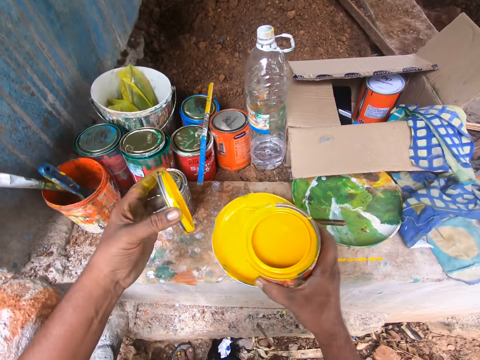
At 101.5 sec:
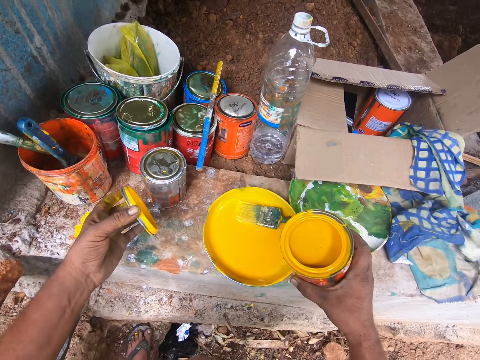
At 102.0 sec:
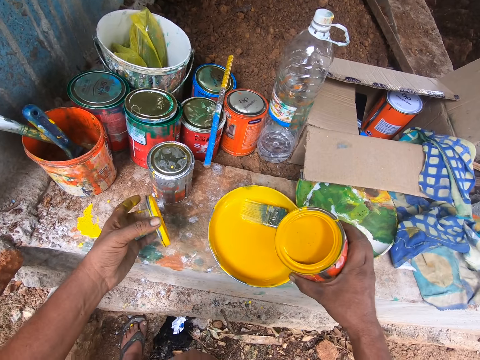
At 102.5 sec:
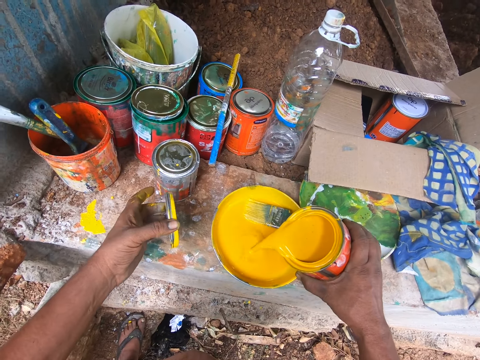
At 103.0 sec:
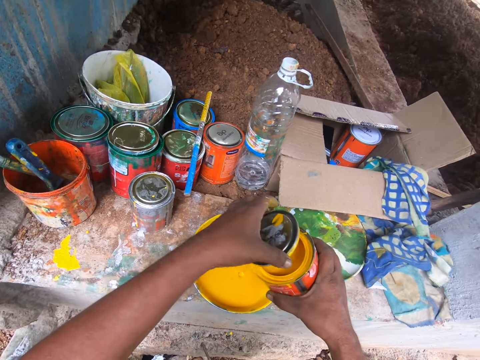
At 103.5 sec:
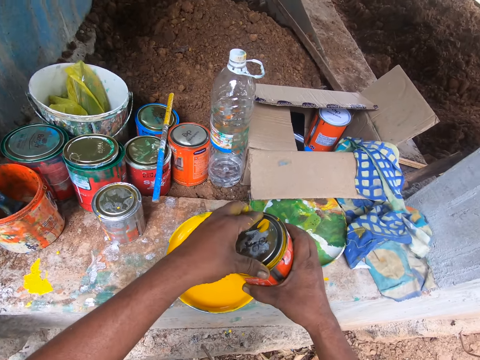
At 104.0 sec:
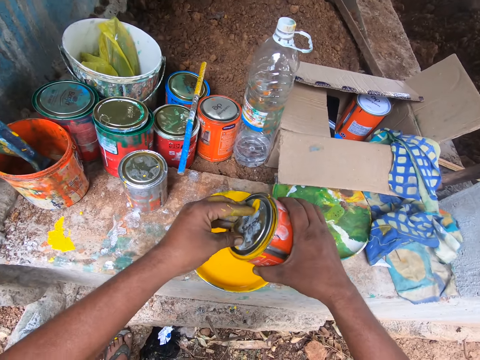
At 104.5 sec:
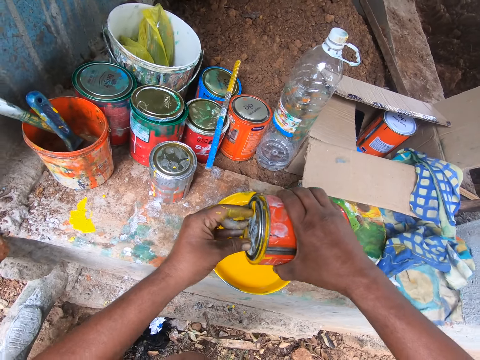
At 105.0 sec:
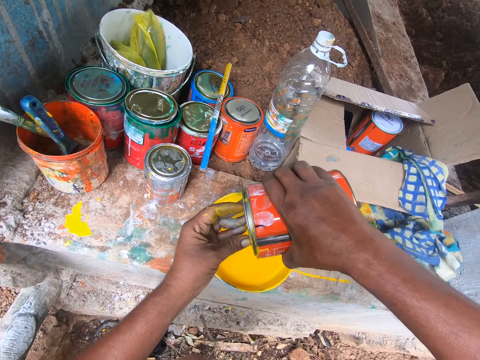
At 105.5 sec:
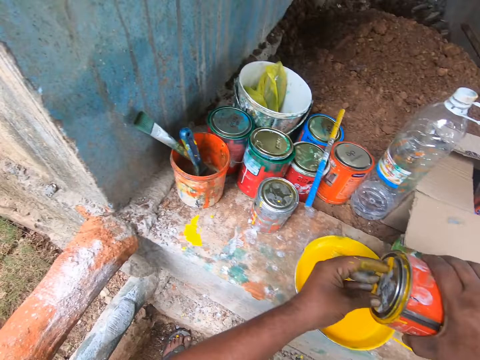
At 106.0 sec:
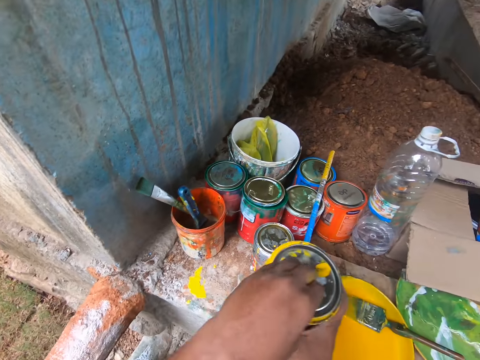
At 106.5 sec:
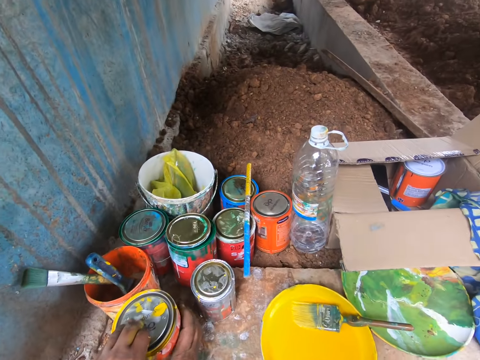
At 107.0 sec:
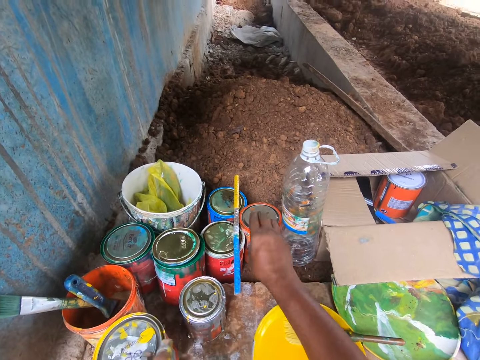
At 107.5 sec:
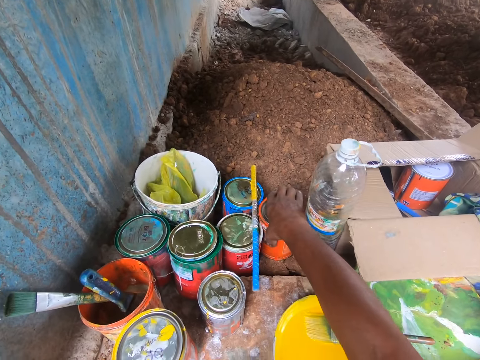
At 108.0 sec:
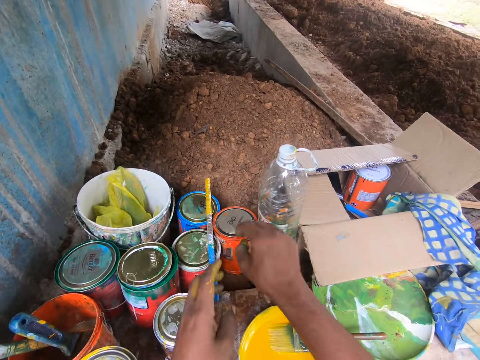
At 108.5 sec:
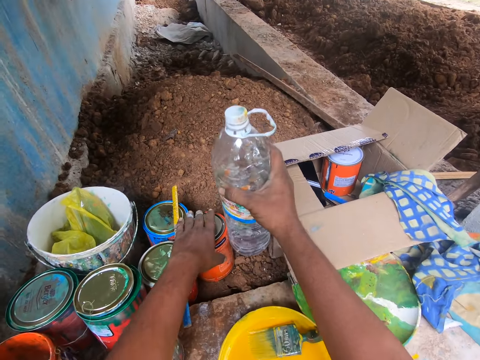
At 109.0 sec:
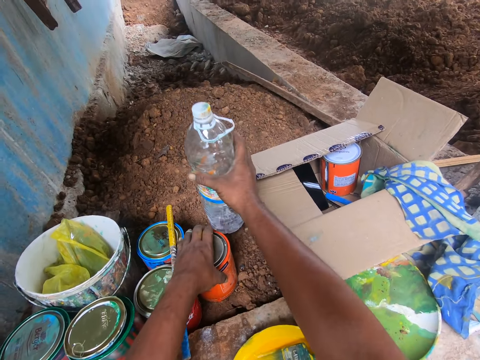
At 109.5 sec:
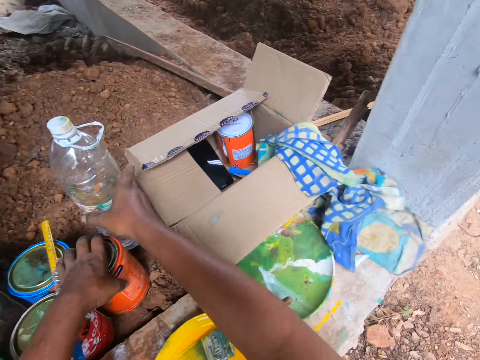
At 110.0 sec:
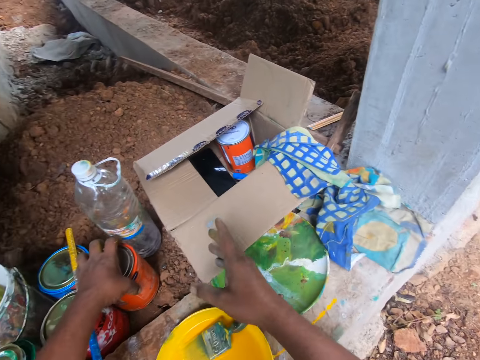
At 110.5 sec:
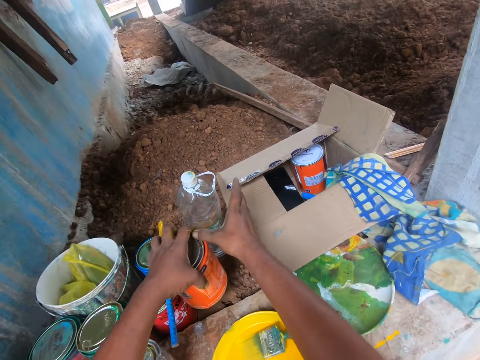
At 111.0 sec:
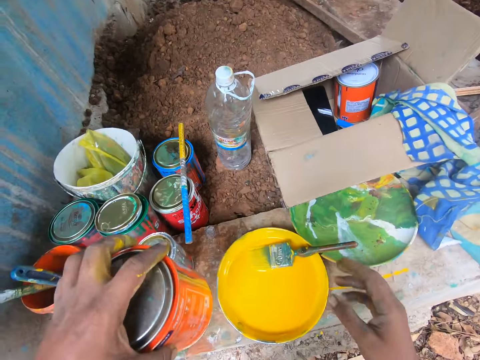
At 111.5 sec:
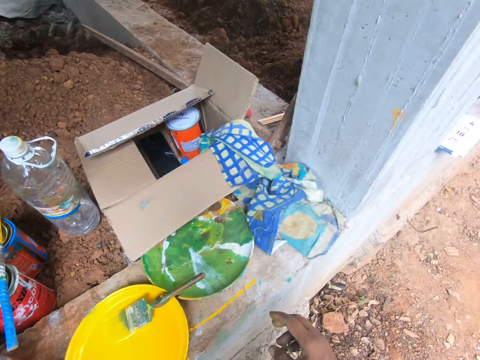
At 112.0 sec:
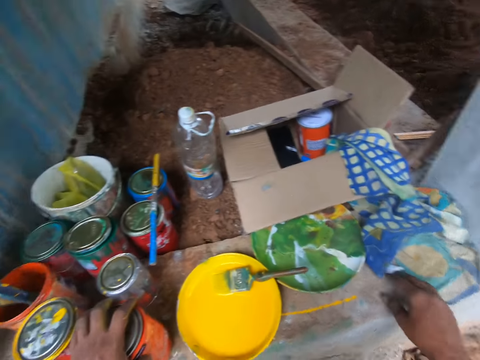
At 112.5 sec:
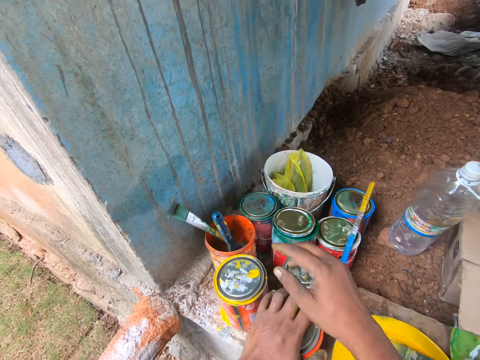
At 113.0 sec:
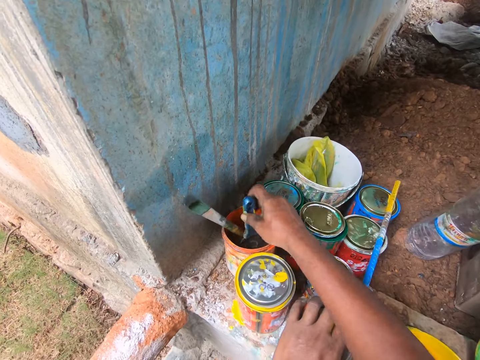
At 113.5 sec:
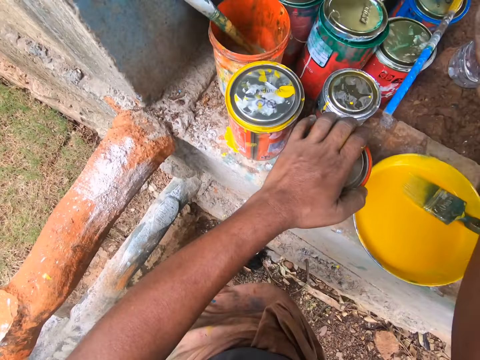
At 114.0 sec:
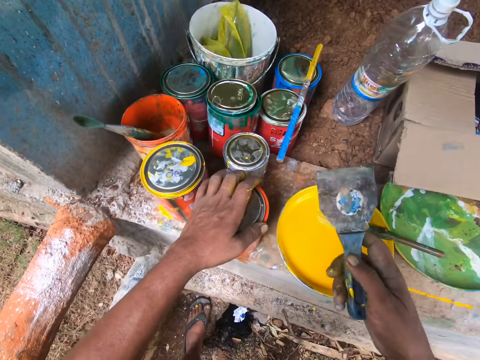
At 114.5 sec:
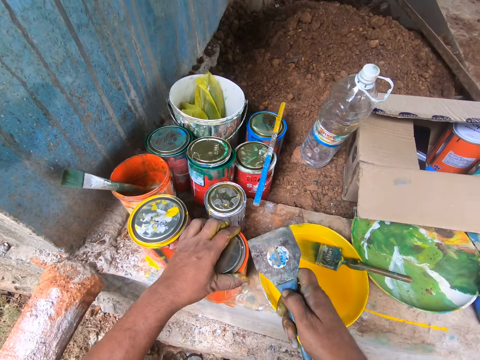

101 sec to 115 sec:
The camera wearer opens a paint can lid. He pours more paint into the paint bowl from the can of paint with his right hand. He covers the can of paint with the cover in his left hand. He reduces the paint from the paint can. He places the paint can on a wall. He holds the paint can with his right hand. He picks up another paint can with his right hand. He adjusts a plastic bottle with his right hand. He lifts the bottle and places the bottle on the wall. He lifts the paint can from the wall with his left hand. He places the paint can on the wall. He picks up the paint scraper from the container with his right hand.

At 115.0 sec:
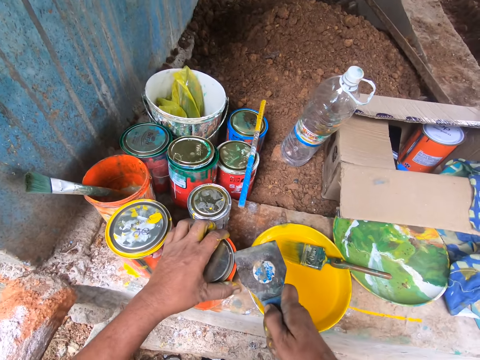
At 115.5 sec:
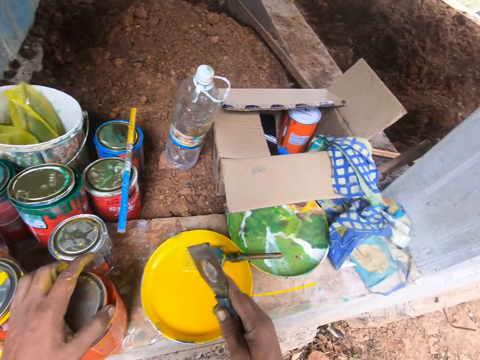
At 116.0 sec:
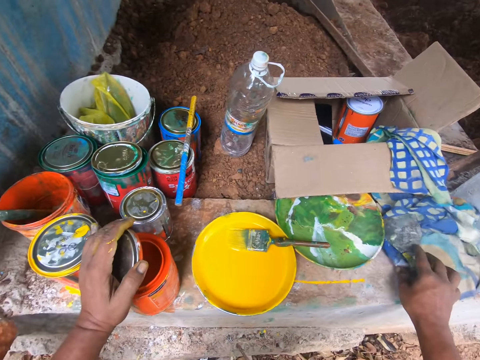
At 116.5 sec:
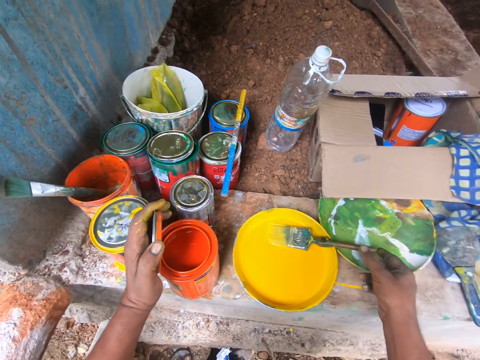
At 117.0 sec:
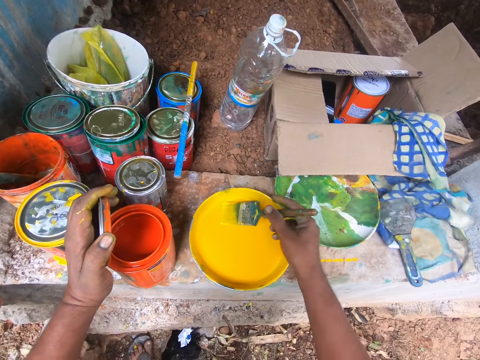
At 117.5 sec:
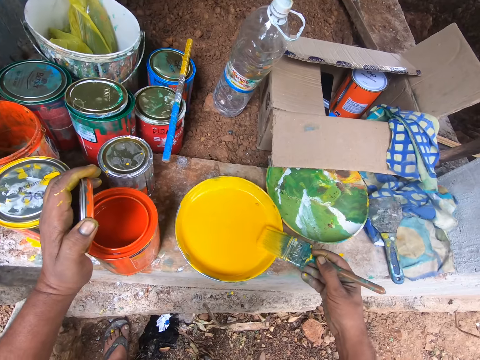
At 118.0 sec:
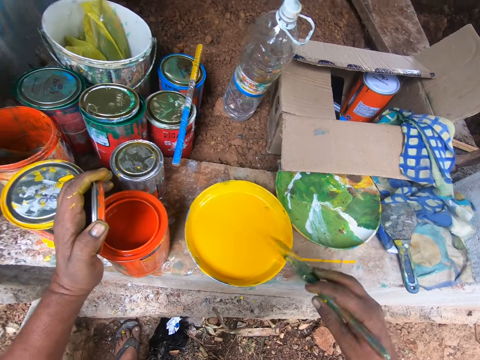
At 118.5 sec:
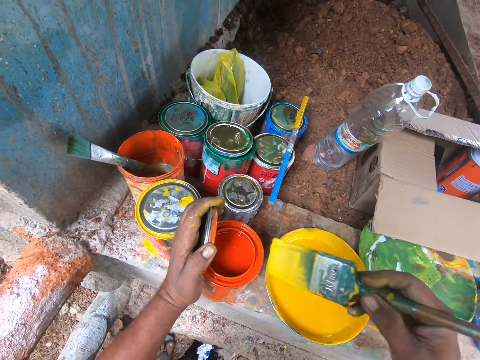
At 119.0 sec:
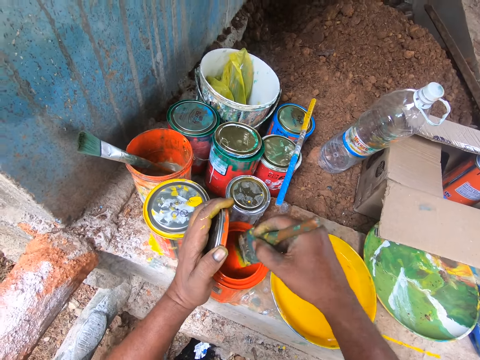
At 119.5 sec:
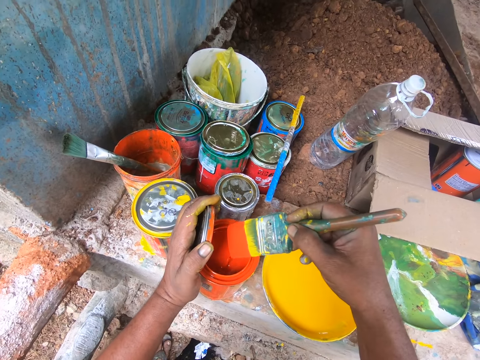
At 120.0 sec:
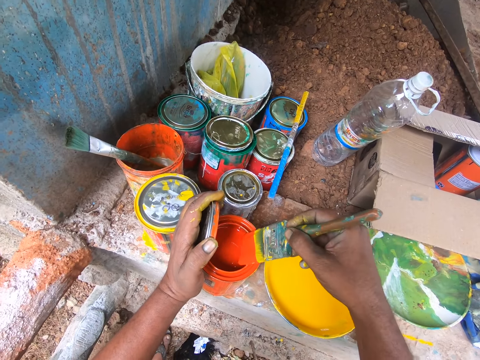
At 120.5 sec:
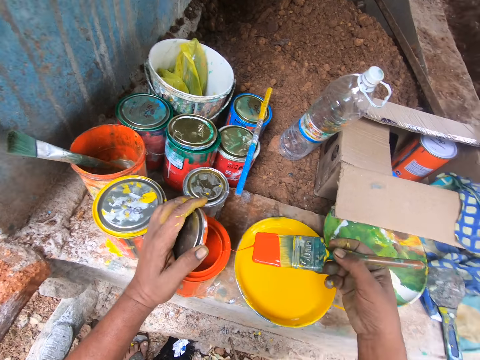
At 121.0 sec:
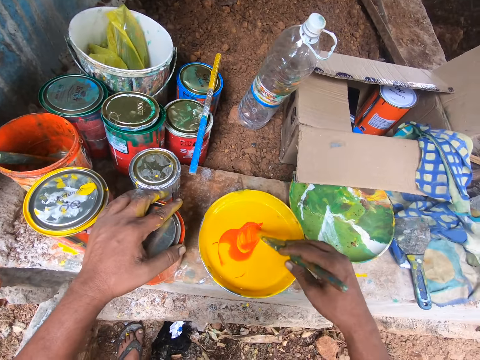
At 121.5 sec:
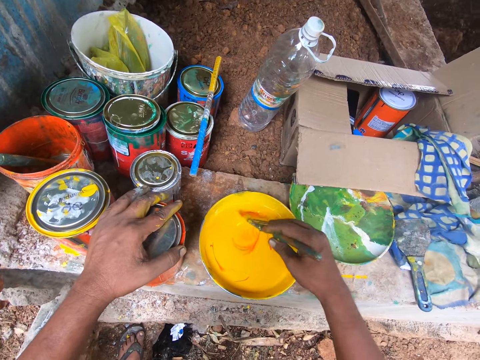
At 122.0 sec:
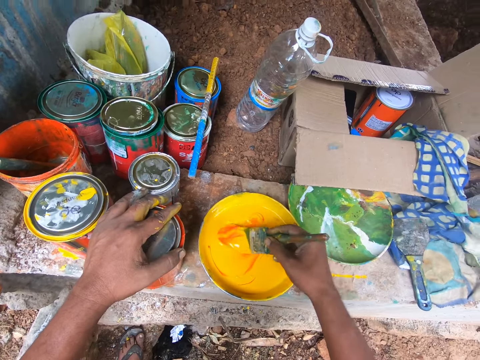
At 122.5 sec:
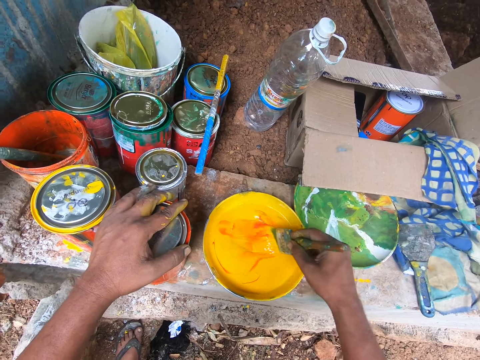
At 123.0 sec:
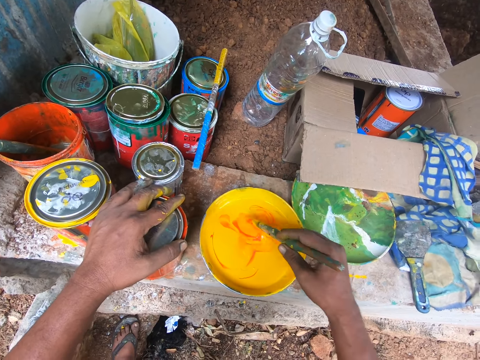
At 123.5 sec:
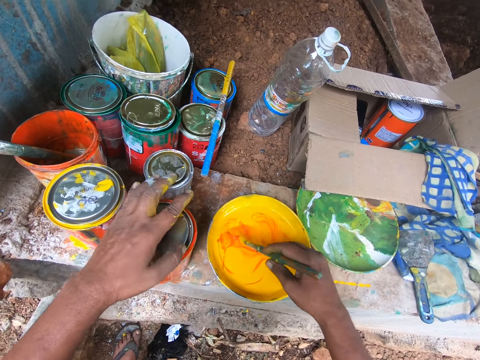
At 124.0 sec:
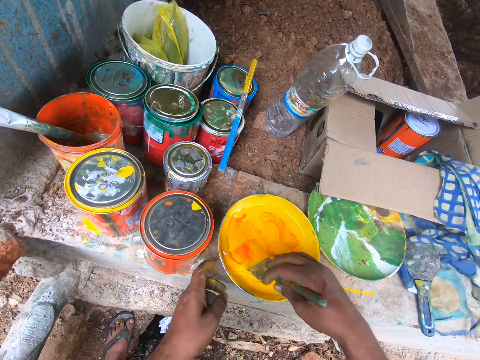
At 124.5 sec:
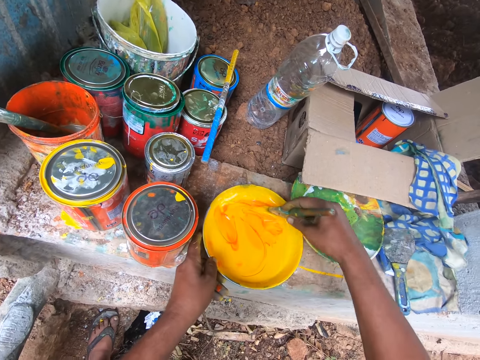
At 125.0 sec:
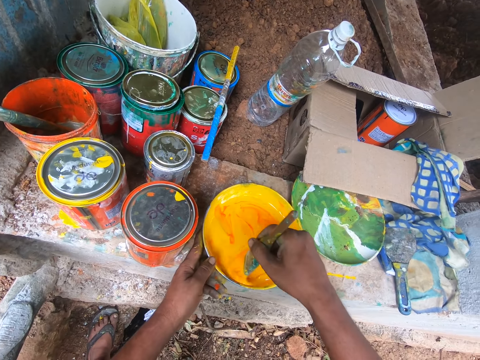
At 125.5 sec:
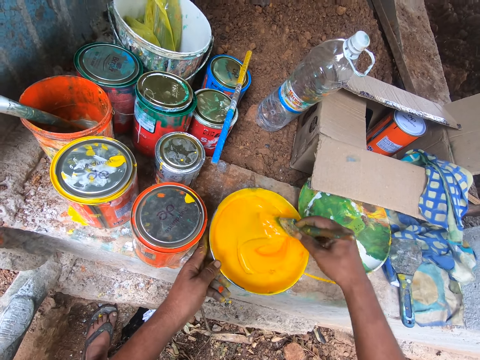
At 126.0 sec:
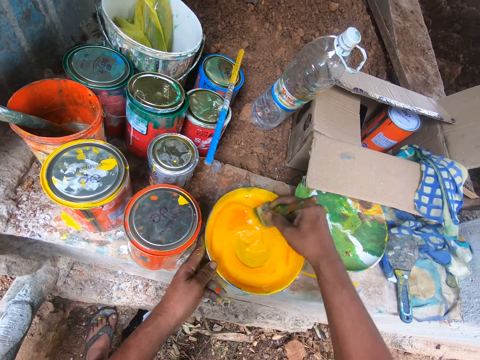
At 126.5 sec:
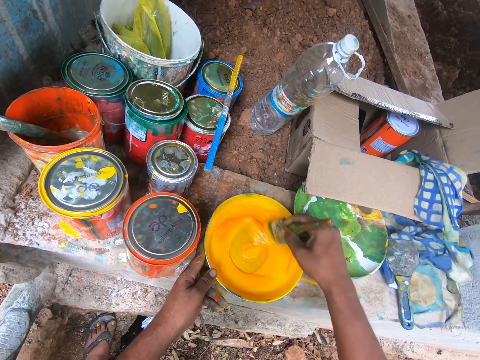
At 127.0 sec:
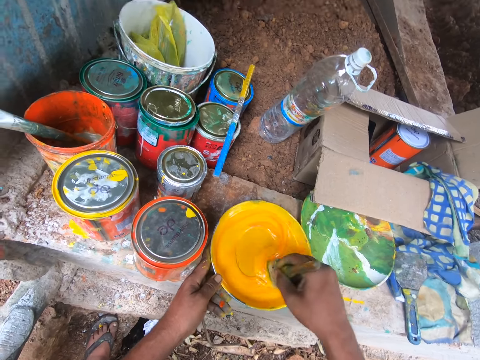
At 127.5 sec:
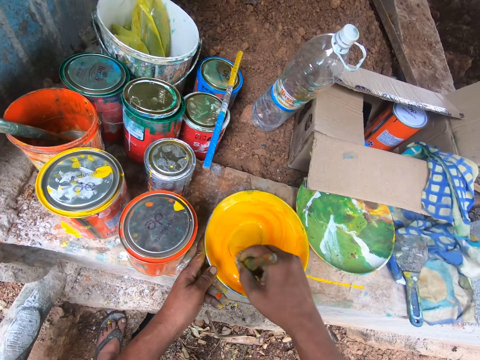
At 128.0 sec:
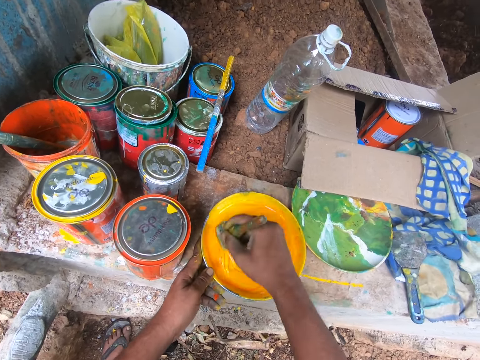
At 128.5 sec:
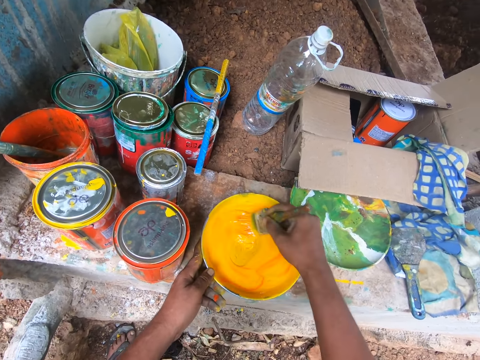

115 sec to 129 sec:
The camera wearer opens the paint can with the scraper in his right hand. He places the paint scraper on a piece of cloth. He picks up the paint brush from the paint bowl with his right hand. He holds the brush. He reduces paint from the brush. He dips the paint brush into the paint can. He reduces paint from the brush. He mixes the paint in the paint bowl or plate with the paint brush. He dips the brush in the paint plate. He stirs the paint in the paint plate. He removes his left hand from the paint can. He stirs the paint in the paint plate.
